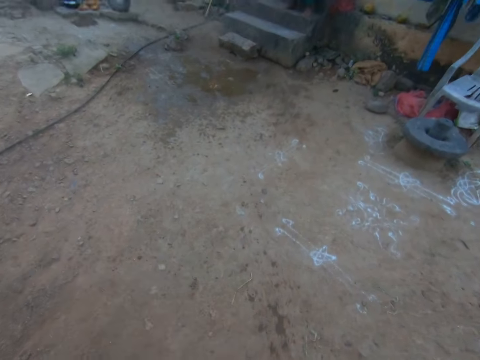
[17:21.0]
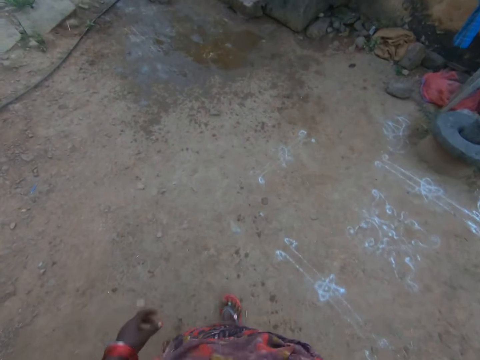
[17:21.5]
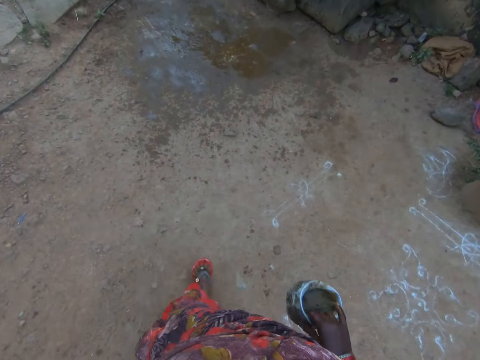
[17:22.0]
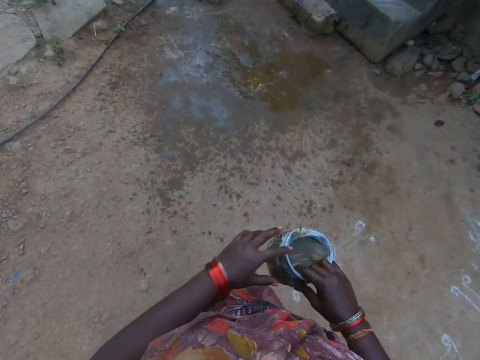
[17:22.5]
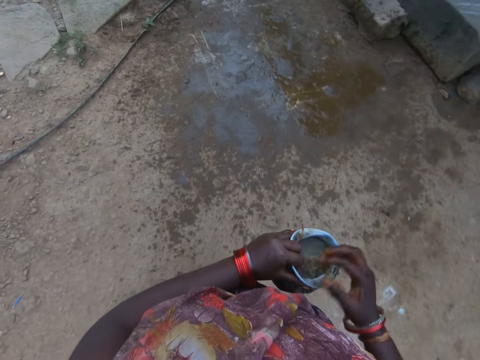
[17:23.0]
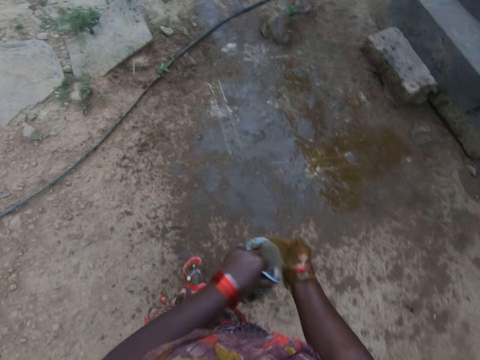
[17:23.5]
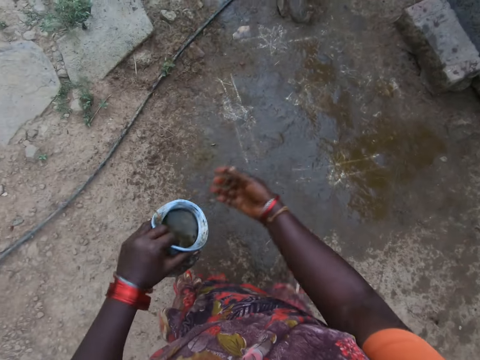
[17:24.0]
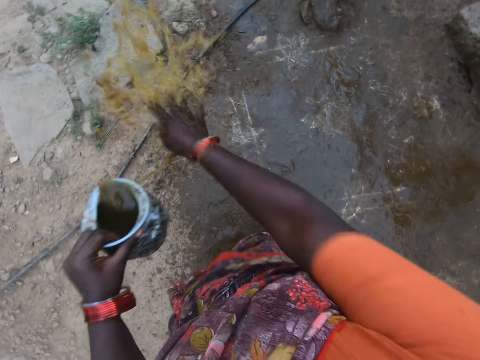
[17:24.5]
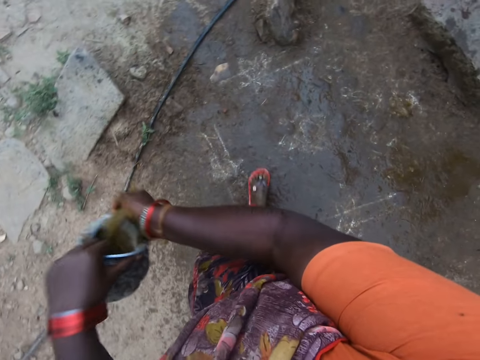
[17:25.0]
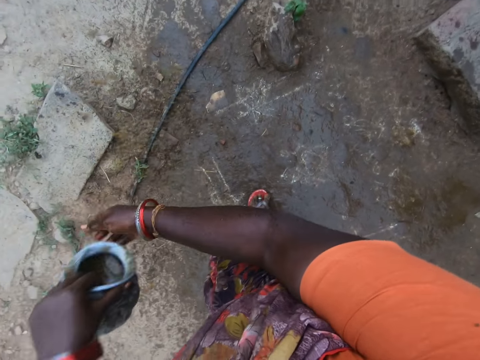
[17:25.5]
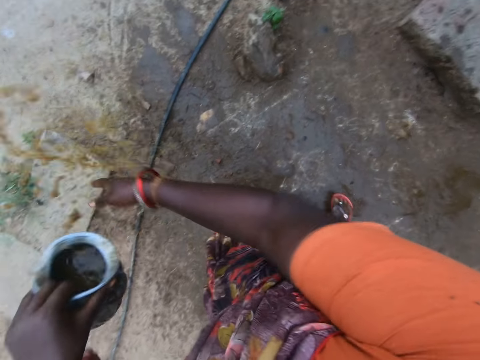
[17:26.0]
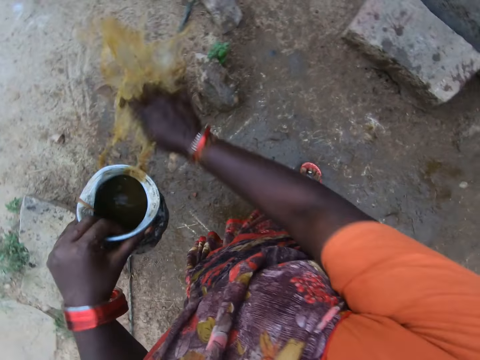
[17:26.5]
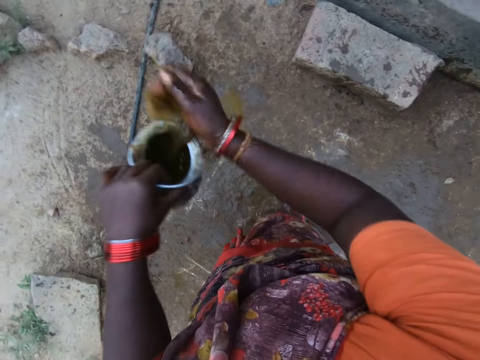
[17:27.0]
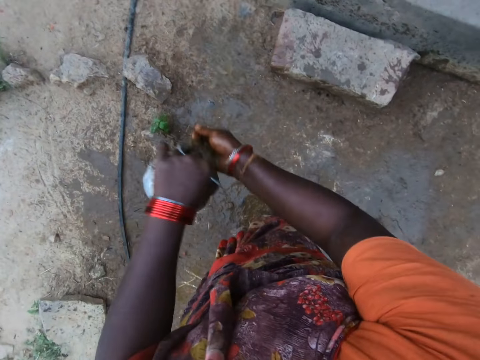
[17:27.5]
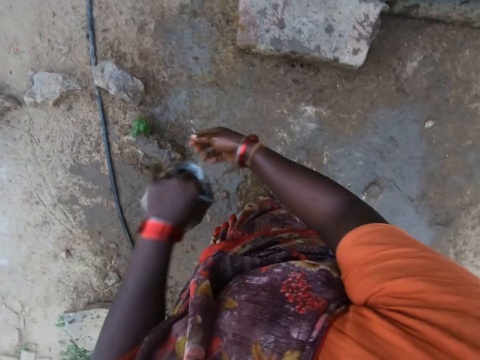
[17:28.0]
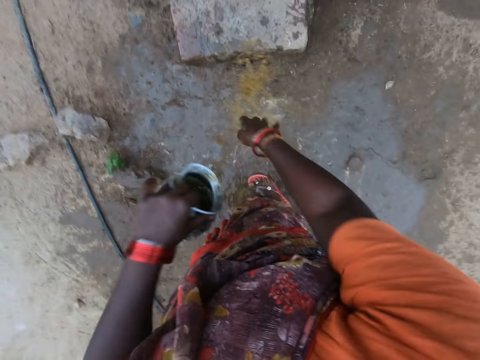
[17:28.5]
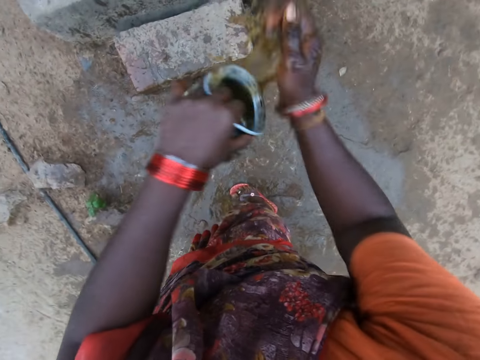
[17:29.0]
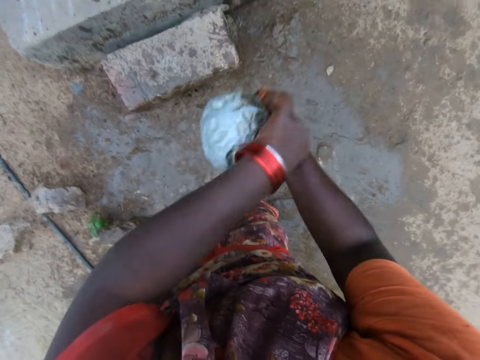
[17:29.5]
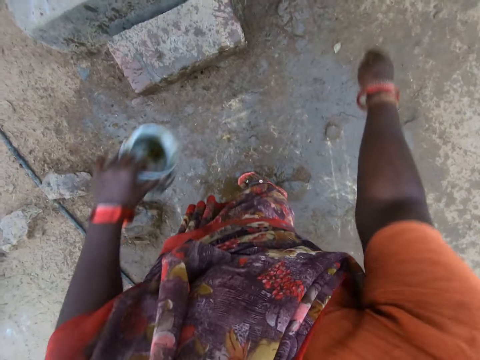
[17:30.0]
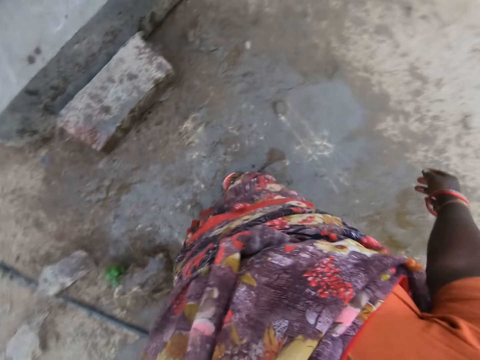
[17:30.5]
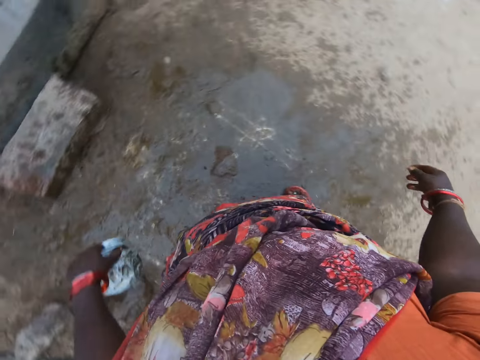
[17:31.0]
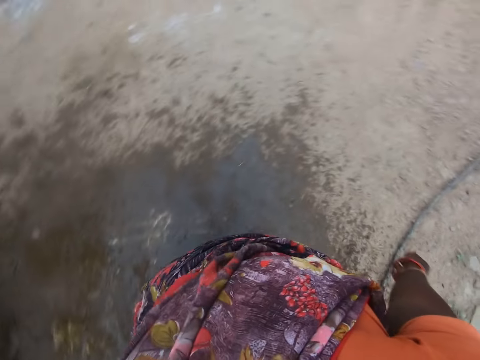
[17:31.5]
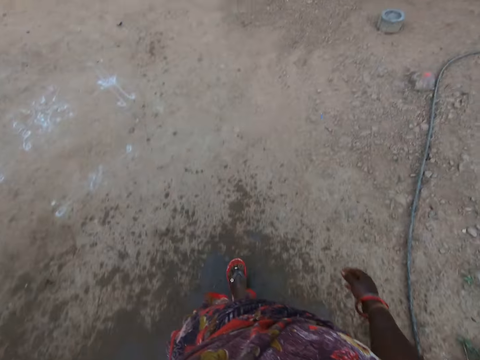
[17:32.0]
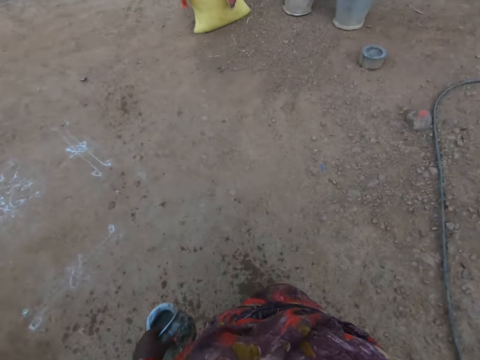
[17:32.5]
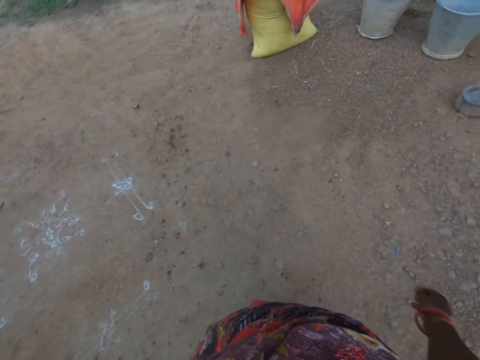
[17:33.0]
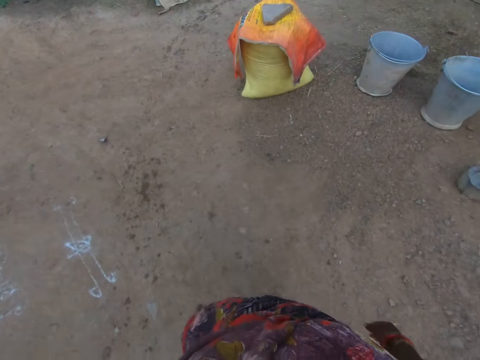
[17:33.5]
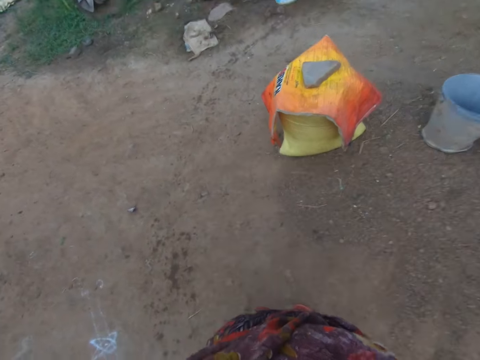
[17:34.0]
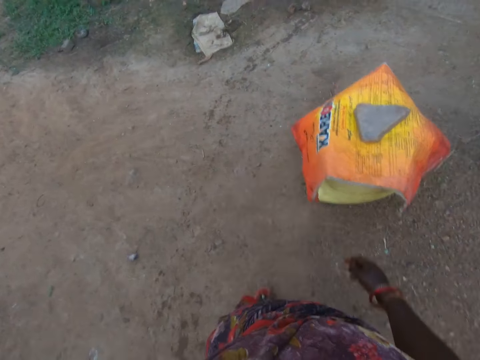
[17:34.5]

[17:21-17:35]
The camera wearer passes the bowl to her left hand. She sprinkles the liquid on the floor. She walks a bit.

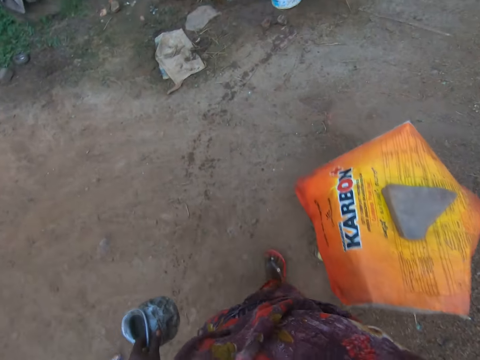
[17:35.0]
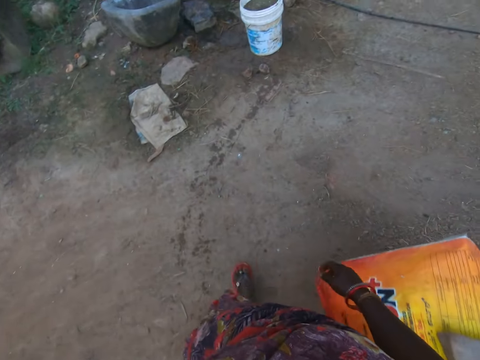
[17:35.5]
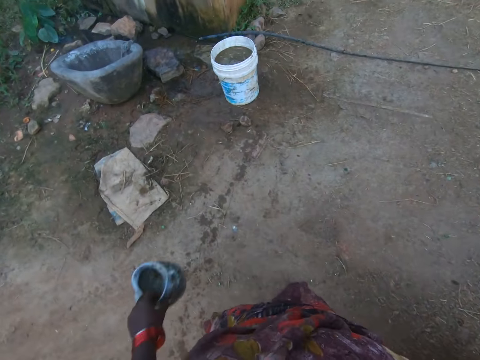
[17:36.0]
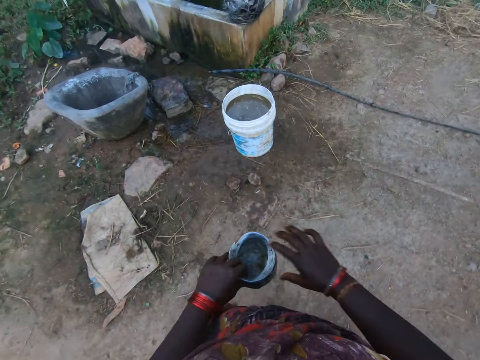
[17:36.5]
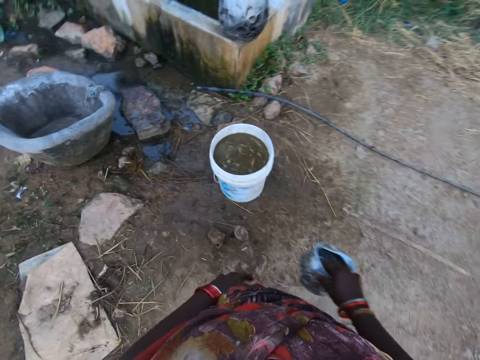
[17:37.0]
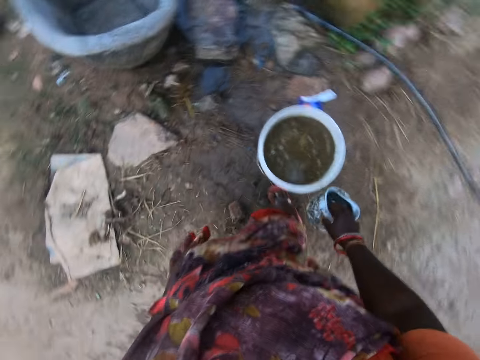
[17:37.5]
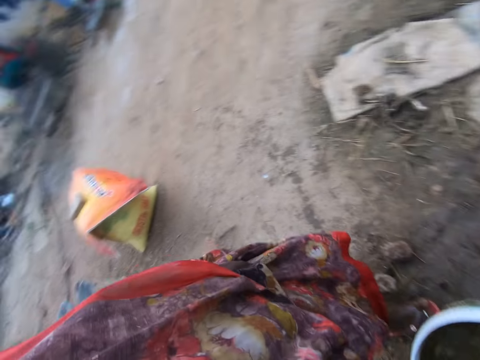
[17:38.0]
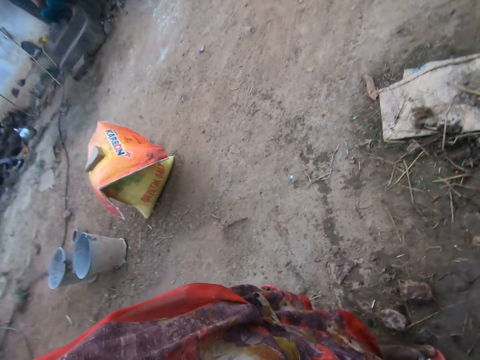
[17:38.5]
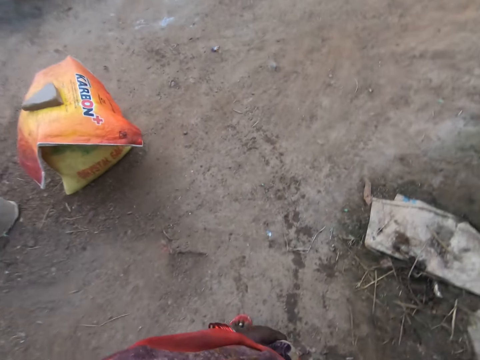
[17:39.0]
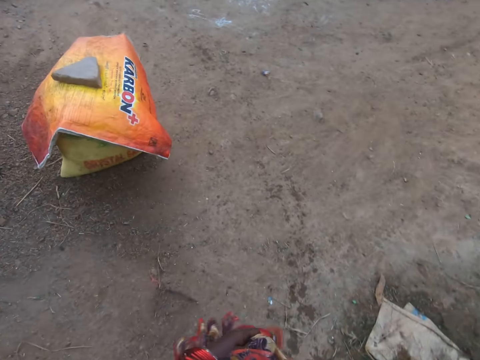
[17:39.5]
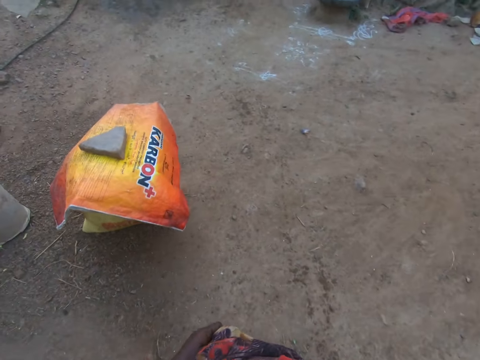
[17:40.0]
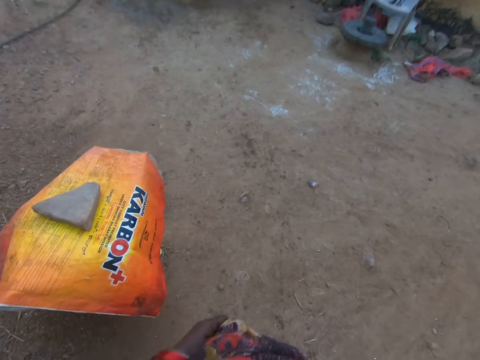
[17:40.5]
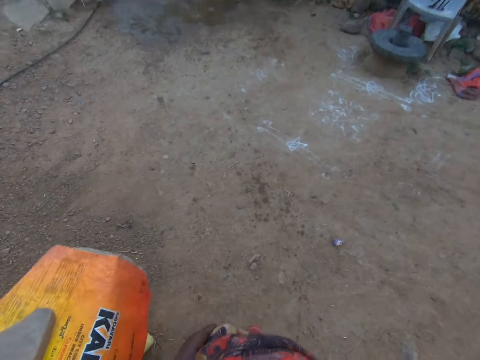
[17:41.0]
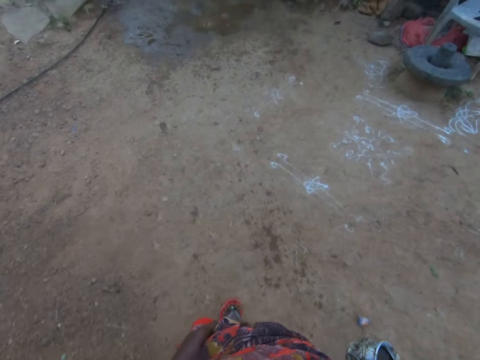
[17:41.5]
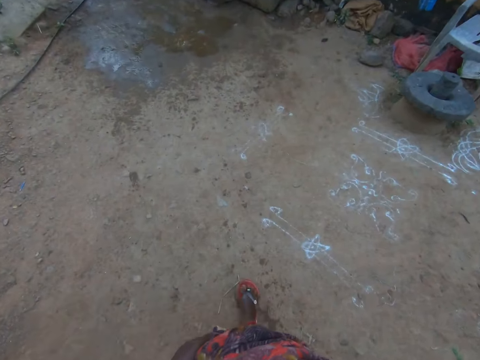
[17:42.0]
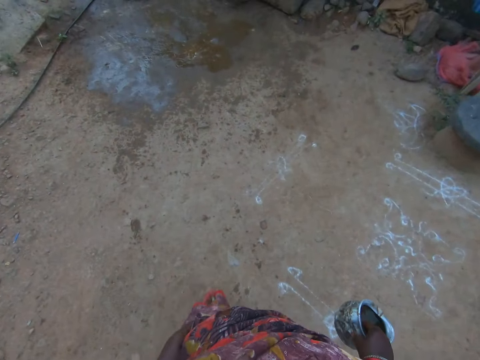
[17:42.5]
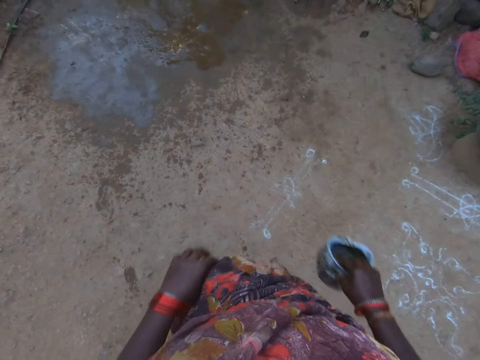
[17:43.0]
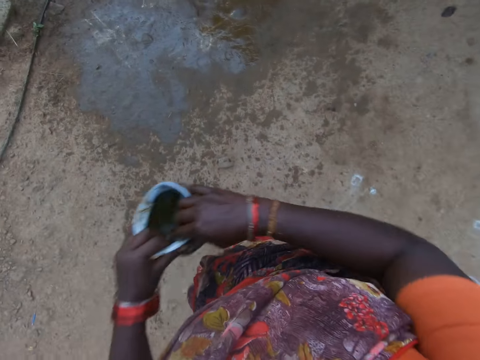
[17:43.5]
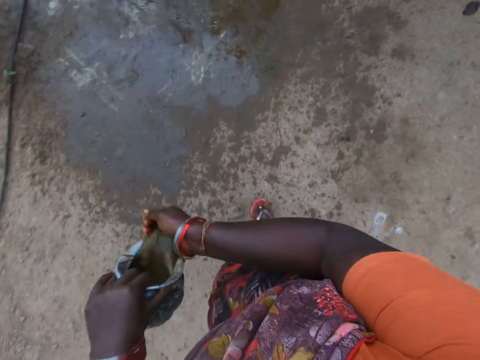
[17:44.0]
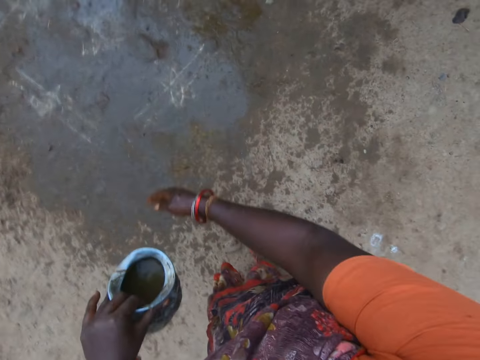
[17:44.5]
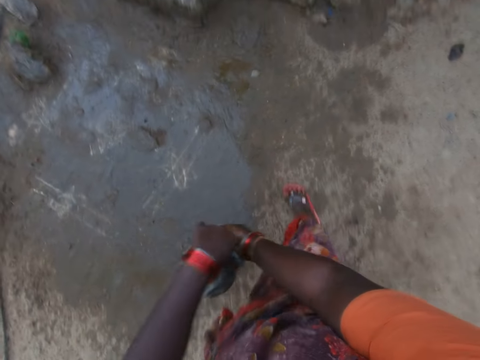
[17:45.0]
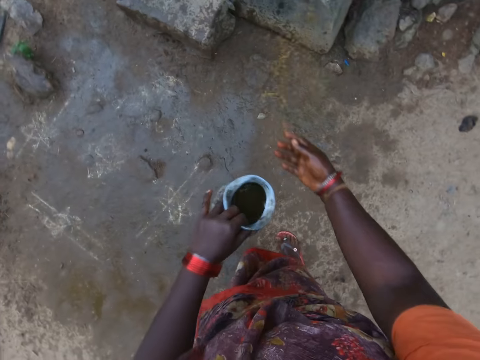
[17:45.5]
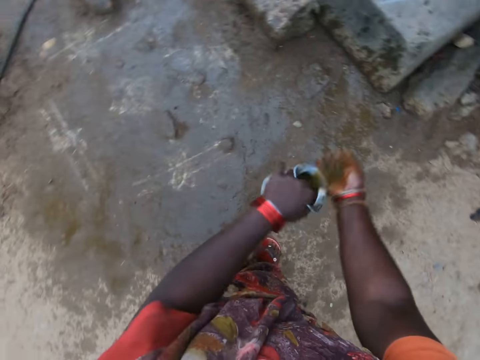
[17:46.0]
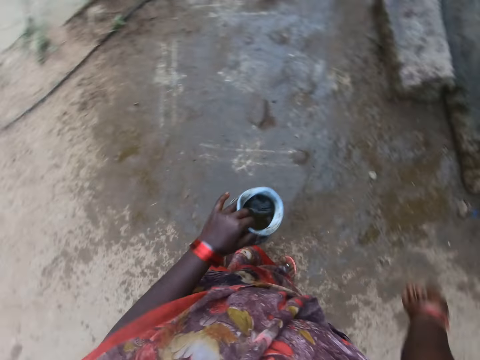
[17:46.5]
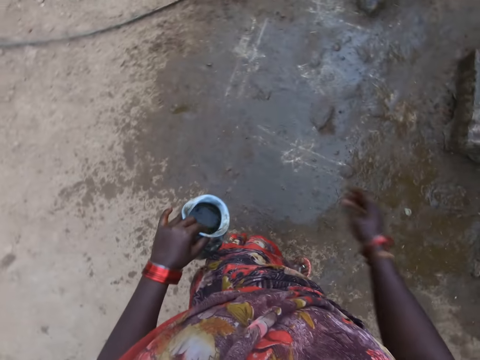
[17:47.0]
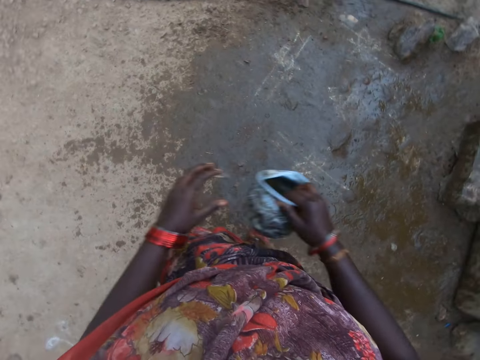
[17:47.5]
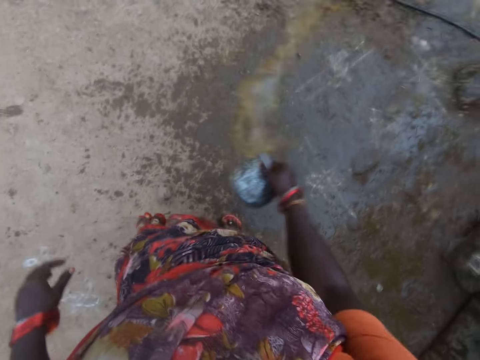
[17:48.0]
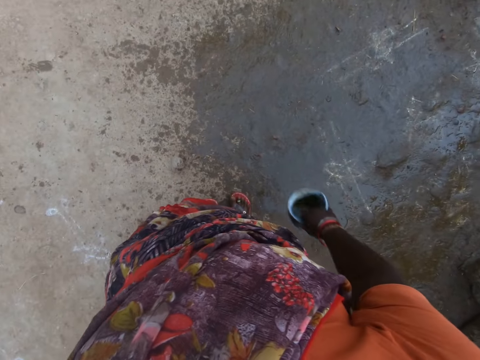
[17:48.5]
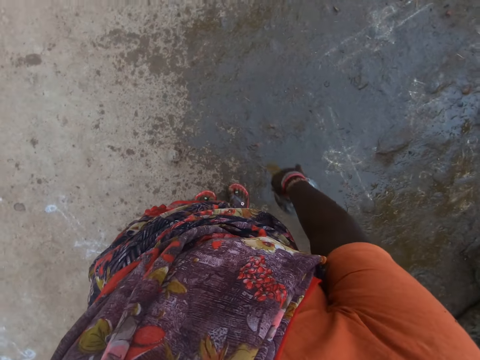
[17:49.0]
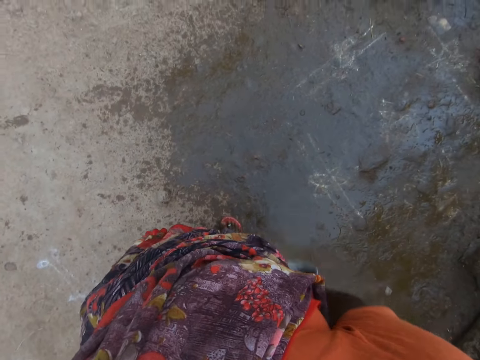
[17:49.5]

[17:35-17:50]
The camera wearer passes the bowl to her right hand. She scoops out some of the liquid in the bucket with the bowl. She walks a bit. She passes the bowl to her left hand. She sprinkles the liquid on the floor. She passes the bowl to her right hand. She pours the liquid on the floor.
